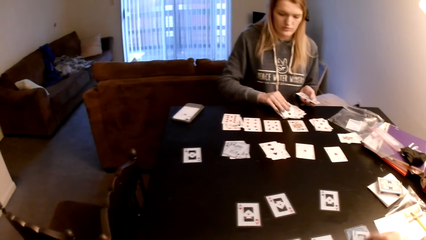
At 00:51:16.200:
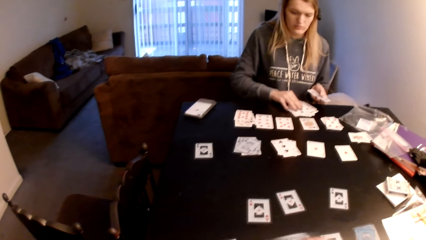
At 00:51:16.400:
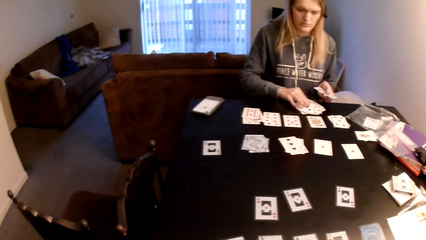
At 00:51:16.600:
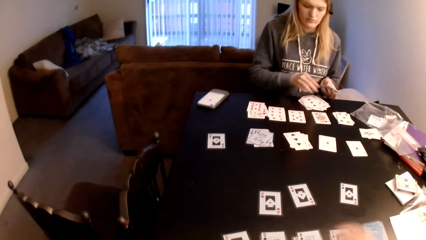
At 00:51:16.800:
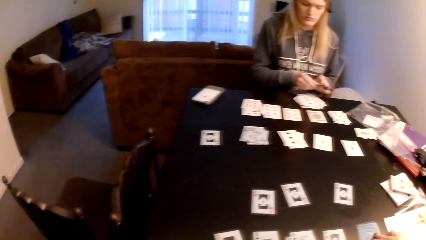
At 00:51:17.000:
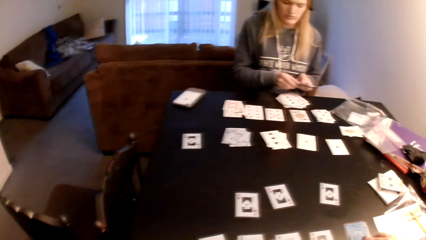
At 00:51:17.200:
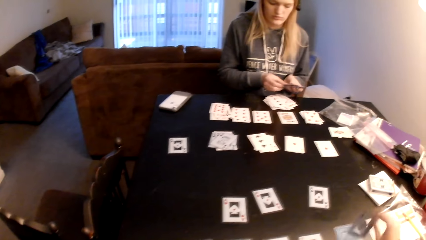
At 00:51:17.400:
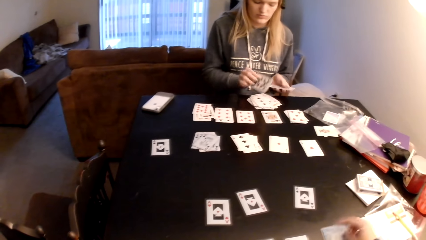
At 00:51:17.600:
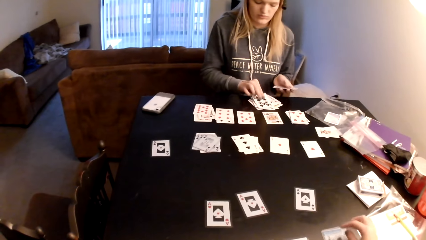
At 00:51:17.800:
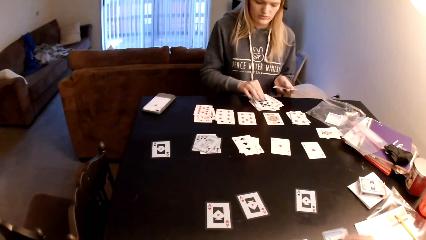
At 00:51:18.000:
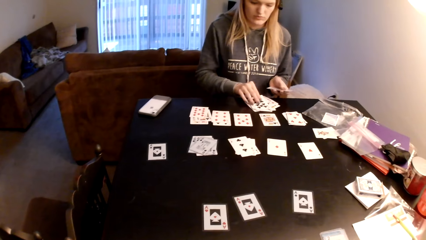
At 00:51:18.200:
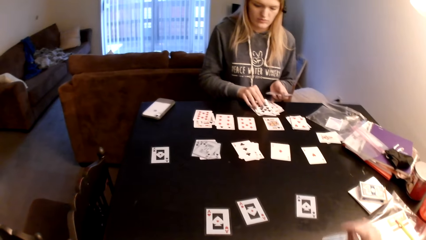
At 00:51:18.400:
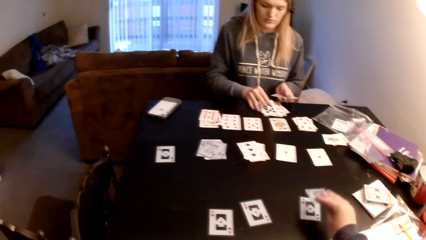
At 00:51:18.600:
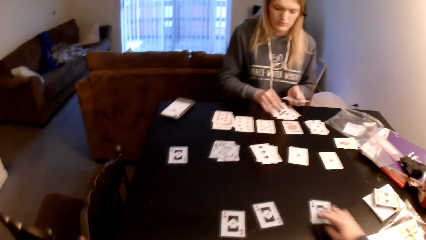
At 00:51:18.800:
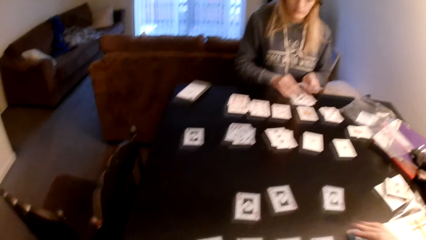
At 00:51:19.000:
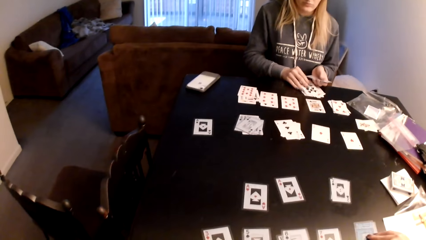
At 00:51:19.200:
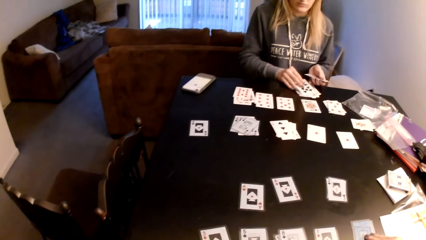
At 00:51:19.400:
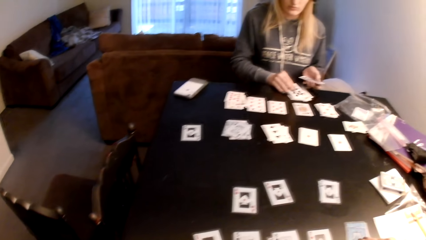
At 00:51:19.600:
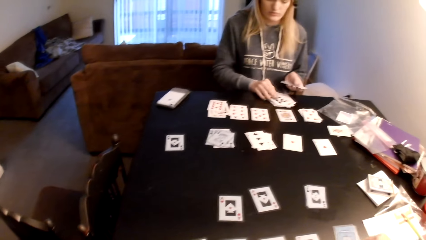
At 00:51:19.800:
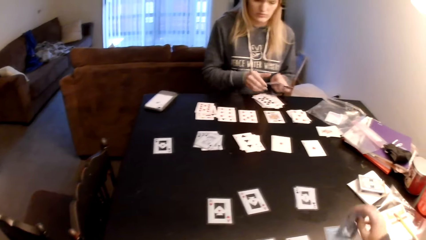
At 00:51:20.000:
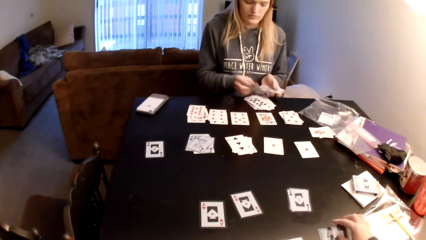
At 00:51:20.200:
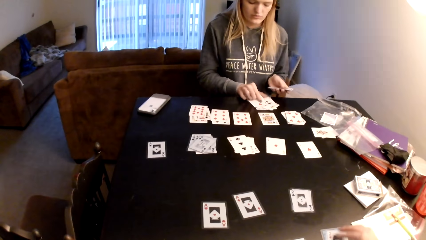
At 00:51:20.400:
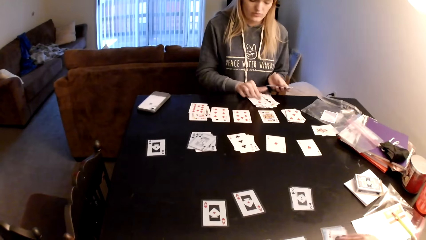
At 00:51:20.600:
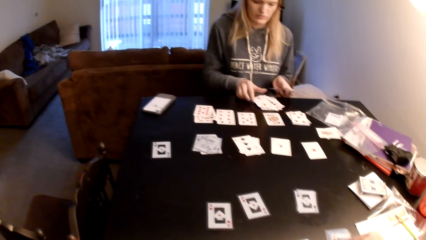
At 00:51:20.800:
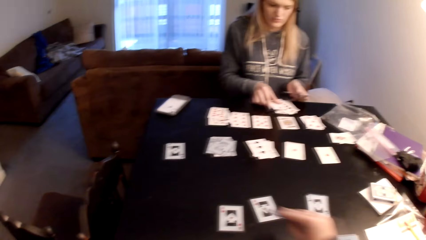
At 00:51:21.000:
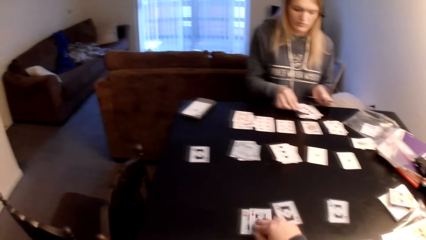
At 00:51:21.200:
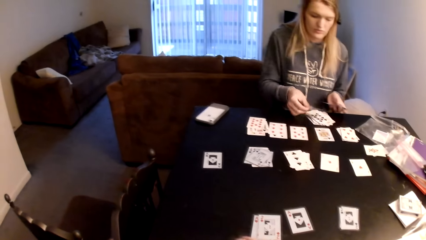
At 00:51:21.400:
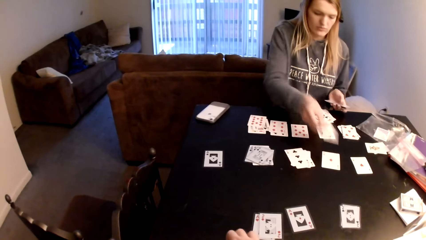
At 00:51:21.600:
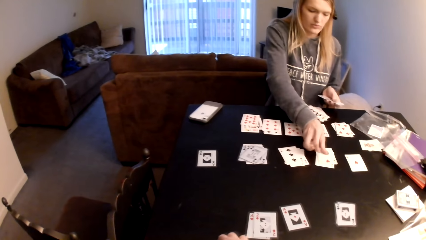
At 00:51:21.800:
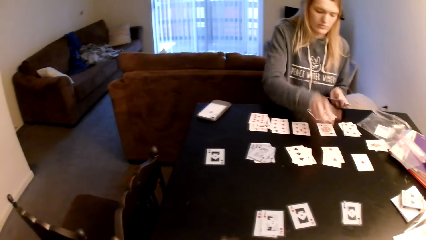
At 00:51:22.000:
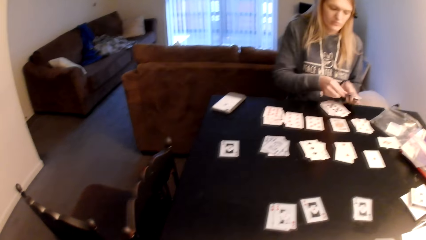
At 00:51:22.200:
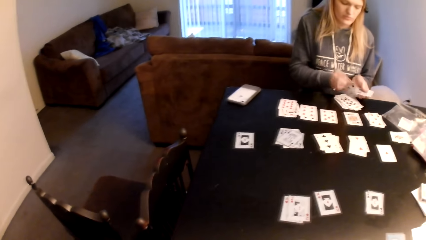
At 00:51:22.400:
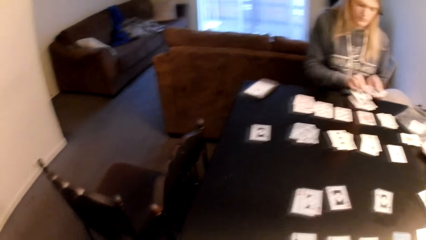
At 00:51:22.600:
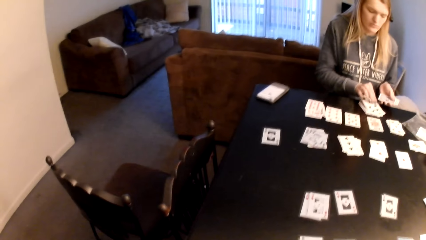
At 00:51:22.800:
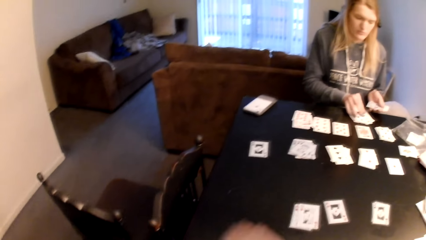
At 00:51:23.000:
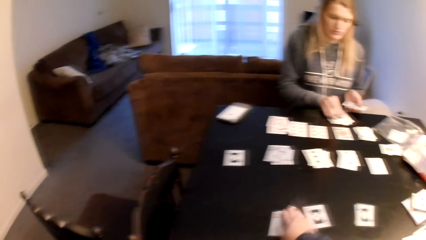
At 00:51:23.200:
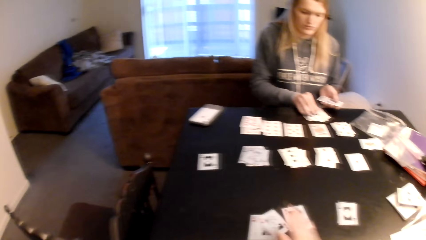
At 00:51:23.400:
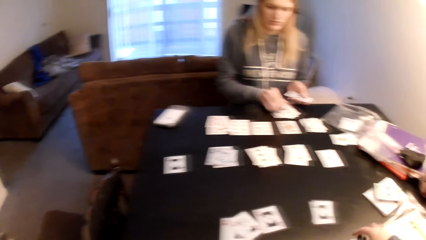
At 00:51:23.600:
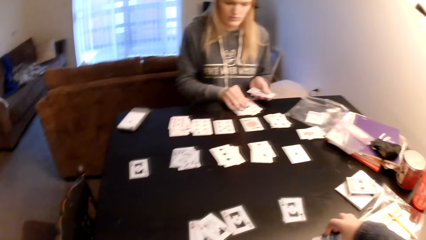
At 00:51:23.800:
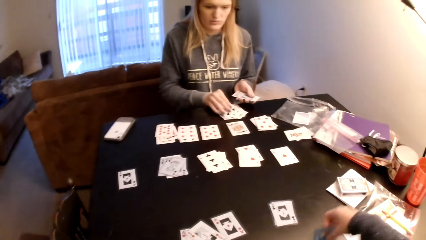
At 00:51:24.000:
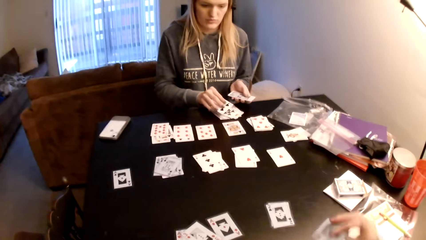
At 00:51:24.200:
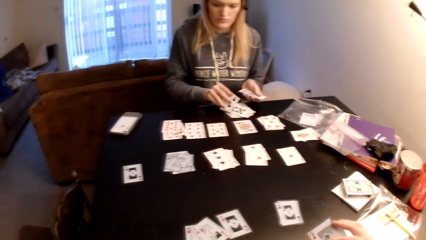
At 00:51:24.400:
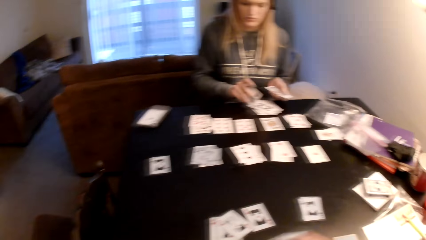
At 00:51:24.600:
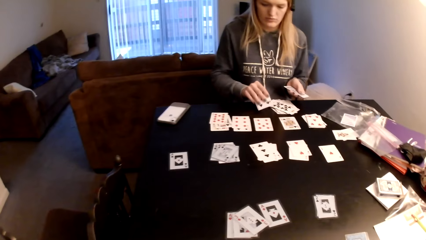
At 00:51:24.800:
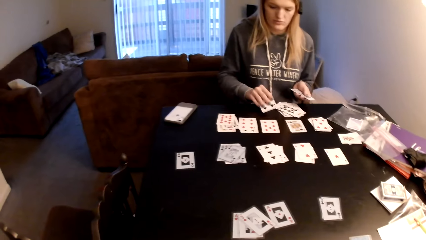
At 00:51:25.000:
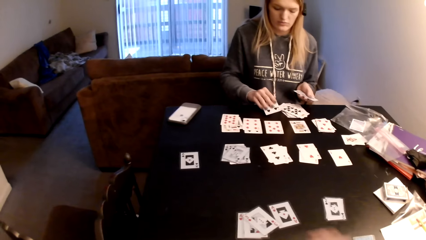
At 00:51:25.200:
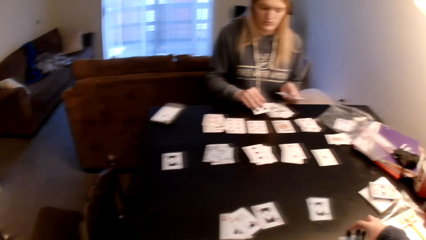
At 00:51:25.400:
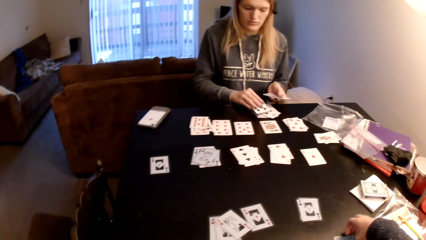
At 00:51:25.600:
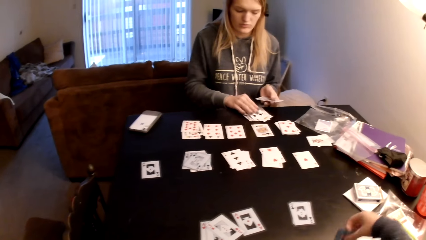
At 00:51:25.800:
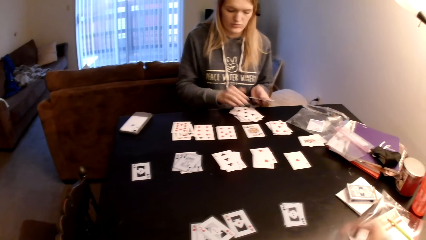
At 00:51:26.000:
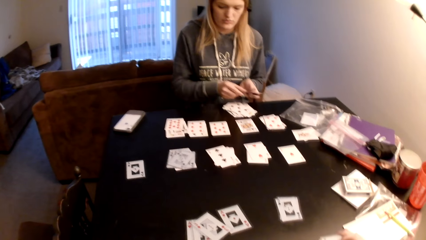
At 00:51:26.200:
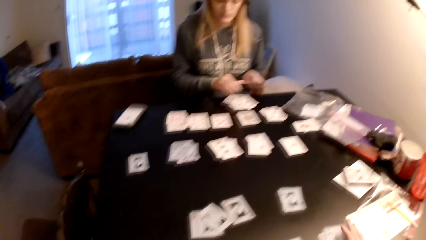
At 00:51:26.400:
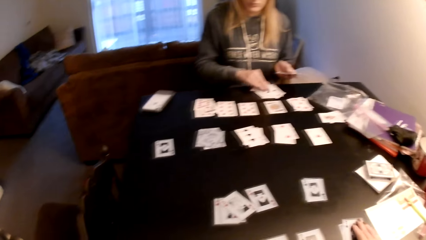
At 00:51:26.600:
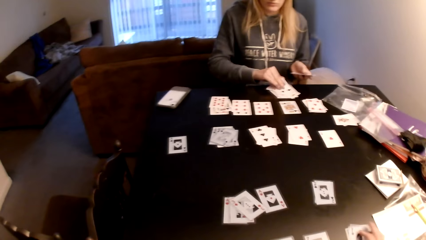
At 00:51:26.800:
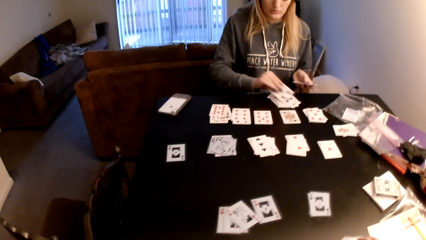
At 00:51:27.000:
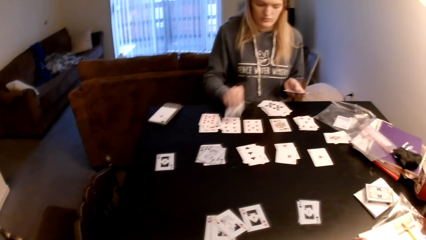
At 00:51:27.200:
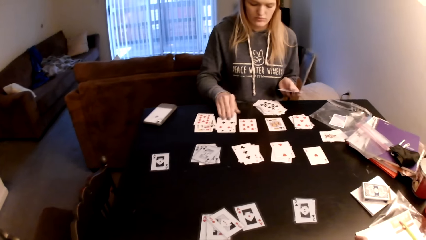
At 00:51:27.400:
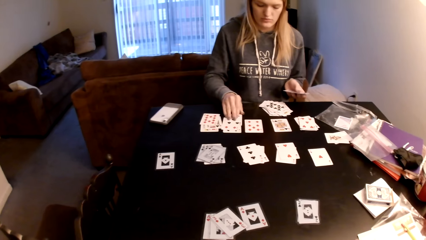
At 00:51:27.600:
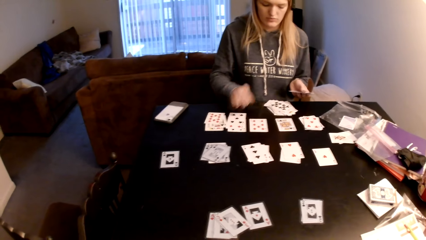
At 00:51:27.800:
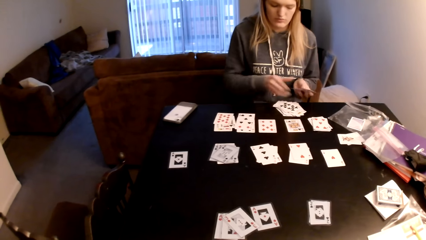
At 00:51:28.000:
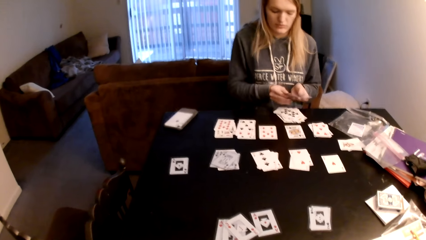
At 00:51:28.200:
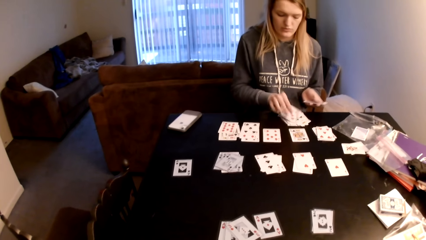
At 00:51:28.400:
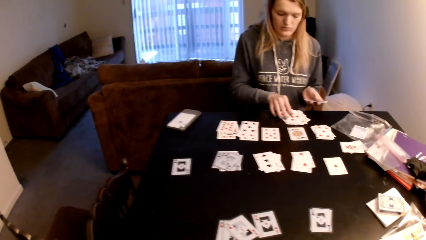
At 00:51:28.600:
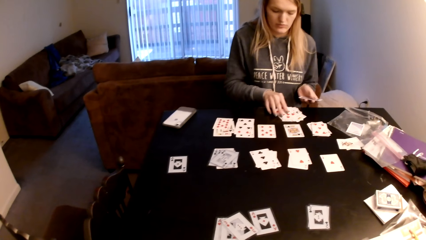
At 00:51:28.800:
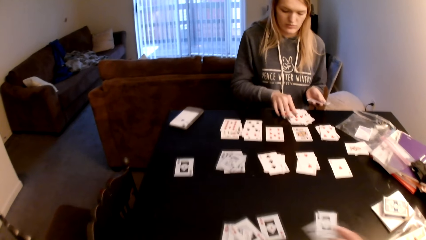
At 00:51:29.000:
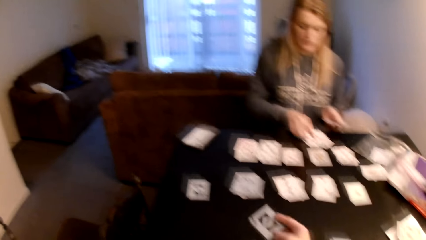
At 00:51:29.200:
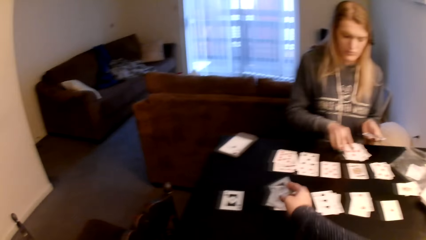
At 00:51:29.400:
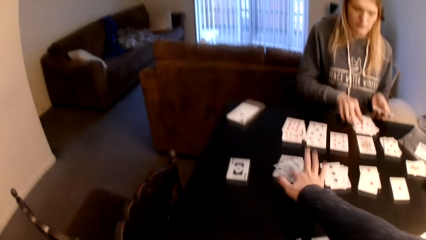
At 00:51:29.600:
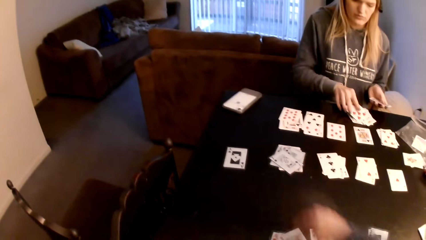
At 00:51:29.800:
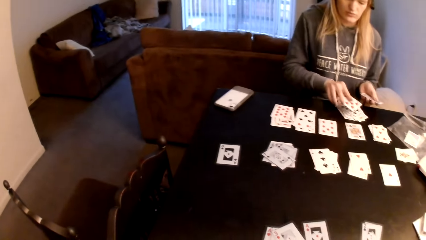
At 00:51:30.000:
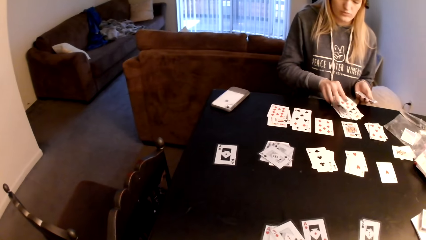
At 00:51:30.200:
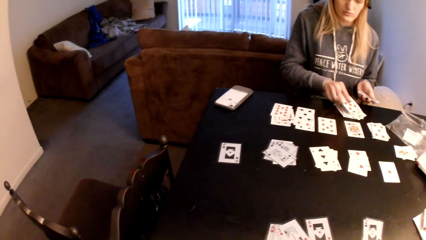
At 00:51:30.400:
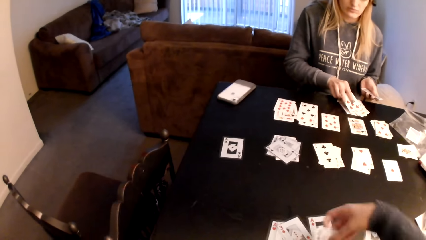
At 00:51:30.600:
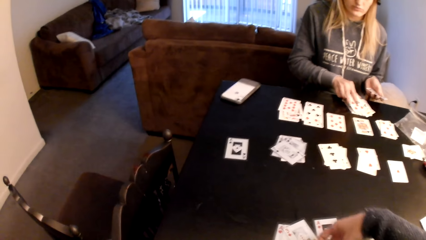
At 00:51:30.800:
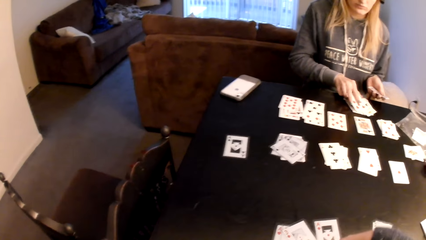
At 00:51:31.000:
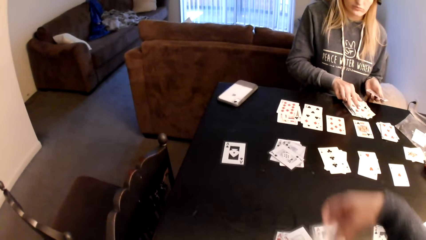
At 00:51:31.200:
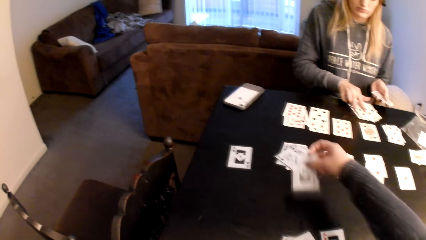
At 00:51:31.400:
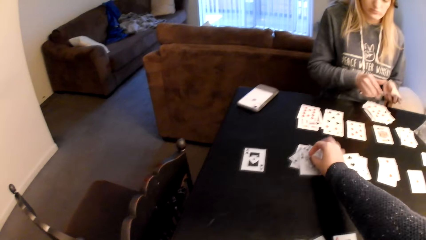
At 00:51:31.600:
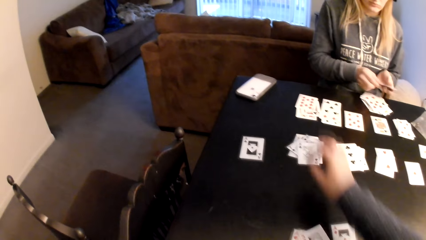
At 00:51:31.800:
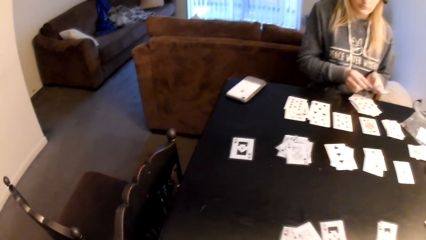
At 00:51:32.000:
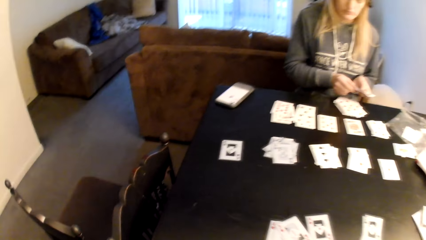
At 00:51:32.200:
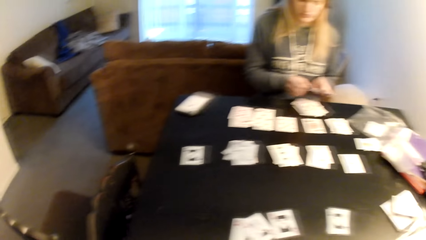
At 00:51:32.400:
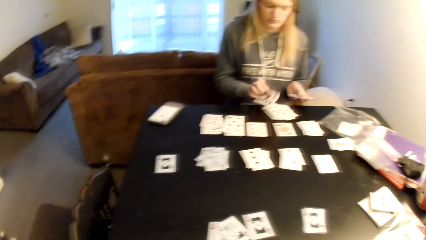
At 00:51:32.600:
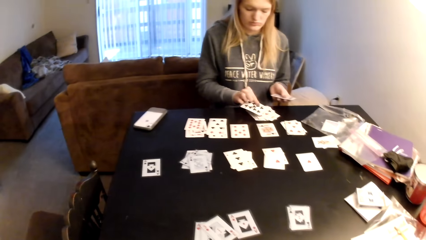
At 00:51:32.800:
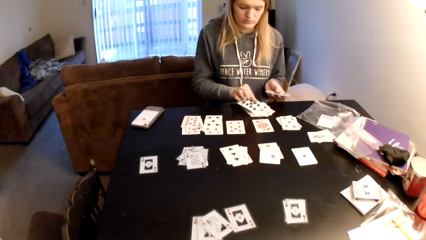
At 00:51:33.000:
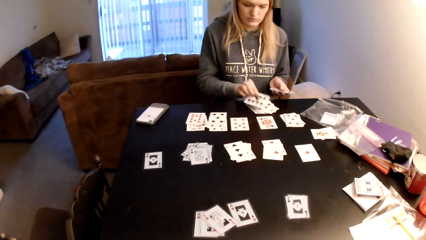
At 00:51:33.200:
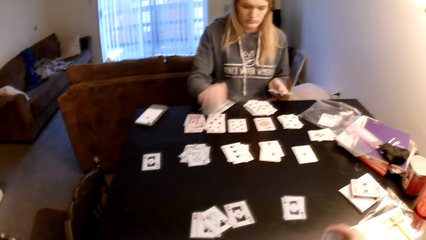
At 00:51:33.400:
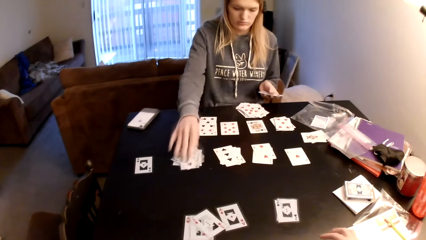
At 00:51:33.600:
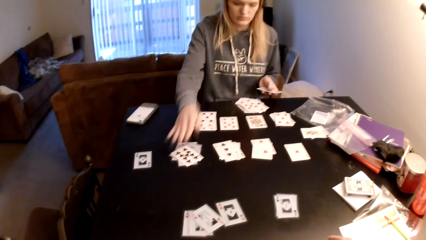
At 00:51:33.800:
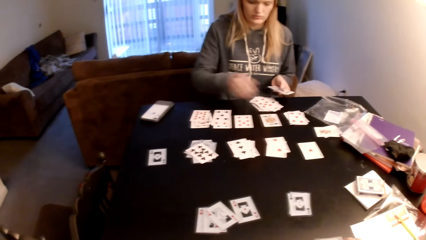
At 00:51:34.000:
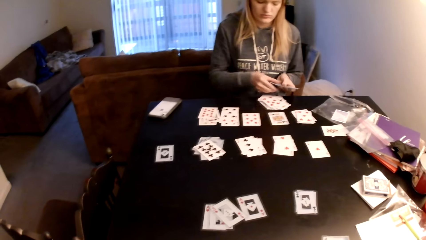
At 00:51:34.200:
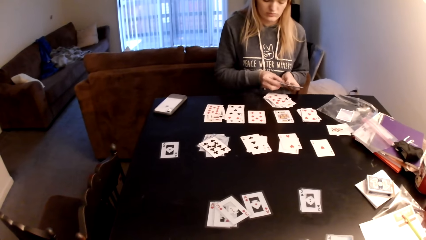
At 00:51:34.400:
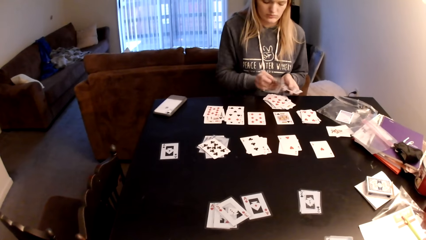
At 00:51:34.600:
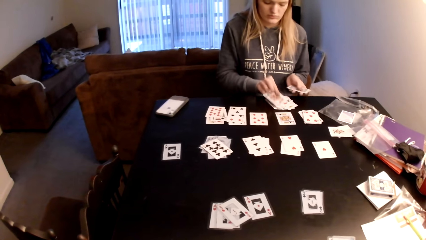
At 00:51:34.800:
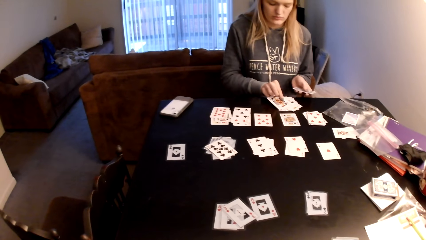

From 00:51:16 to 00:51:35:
A woman looks at the playing card. The camera wearer touches the playing card and flips through the cards. The woman puts a card on top of a card. The camera wearer places the playing card on the table and looks at the playing card. The woman puts a card on top of a card. The camera wearer touches the playing card, moves the right hand and puts a card on the table. The woman puts a card on top of a card. The camera wearer touches the playing card, places the playing card on the table, turns a playing card. The woman picks a card from the table. The camera wearer moves the right hand and pulls a playing card. The woman places the card on top of the cards. The camera wearer puts a card from the table and looks at the playing card. The woman places the card on top of the cards, picks a card from her hand, arranges the playing card on the table and places the card on top of the cards. The camera wearer places the playing card on the table, pulls a playing card from the table and places the playing card on the table. The woman places the playing card on the table. The camera wearer looks at the table.
